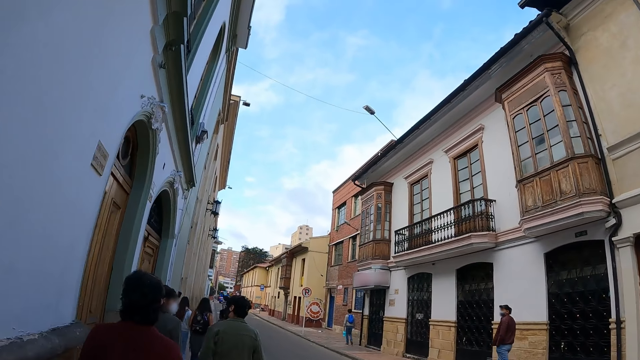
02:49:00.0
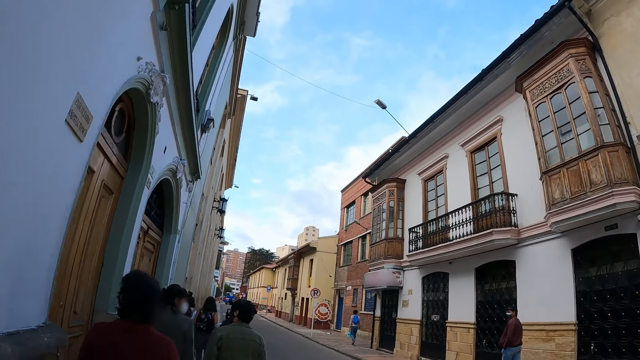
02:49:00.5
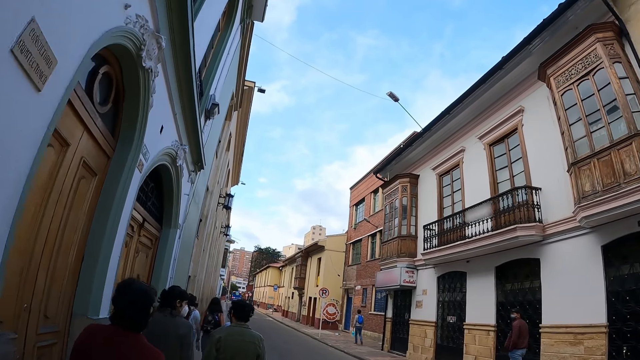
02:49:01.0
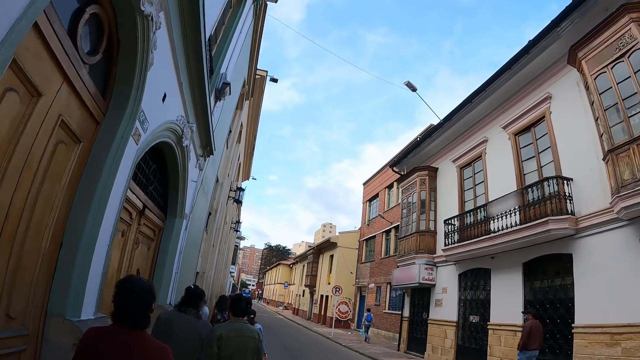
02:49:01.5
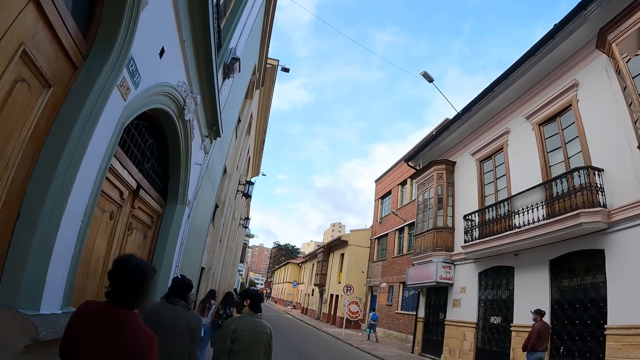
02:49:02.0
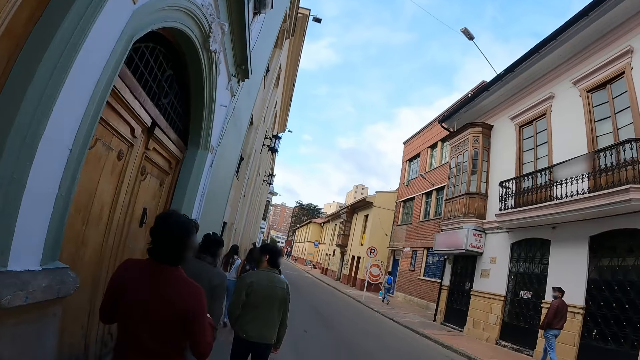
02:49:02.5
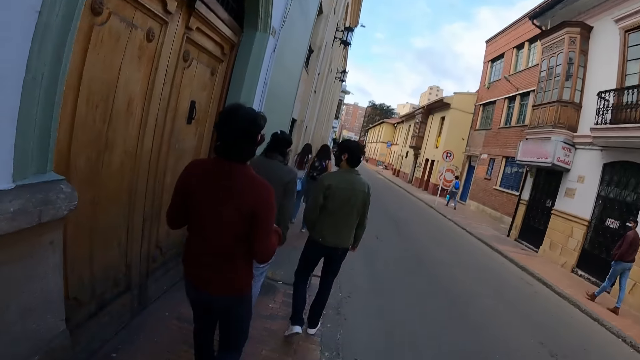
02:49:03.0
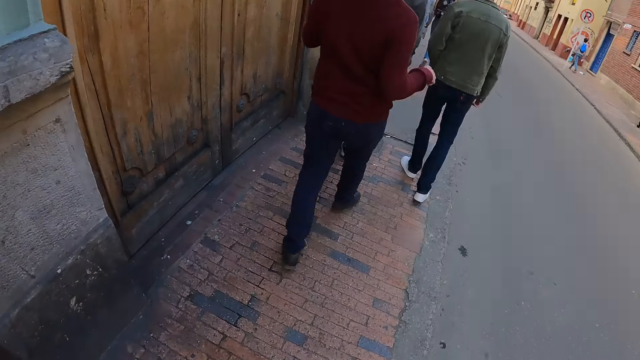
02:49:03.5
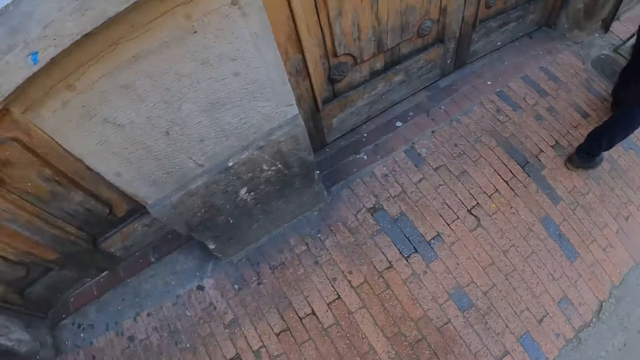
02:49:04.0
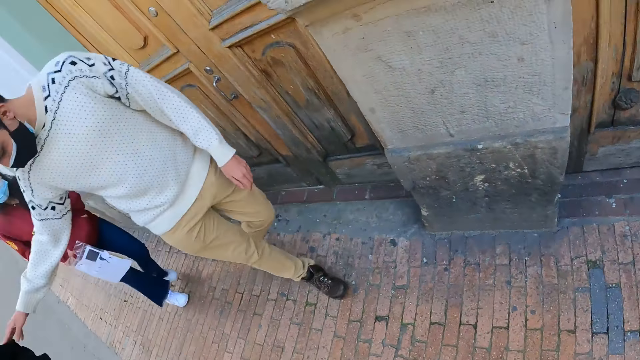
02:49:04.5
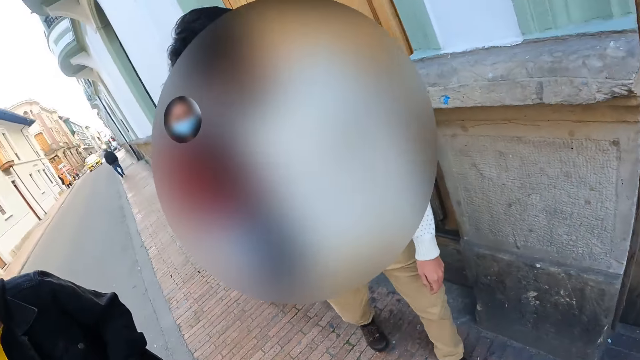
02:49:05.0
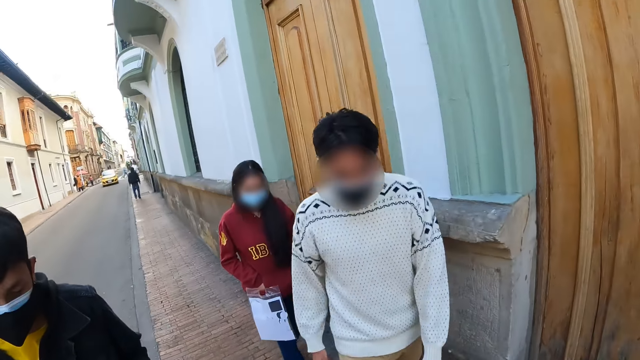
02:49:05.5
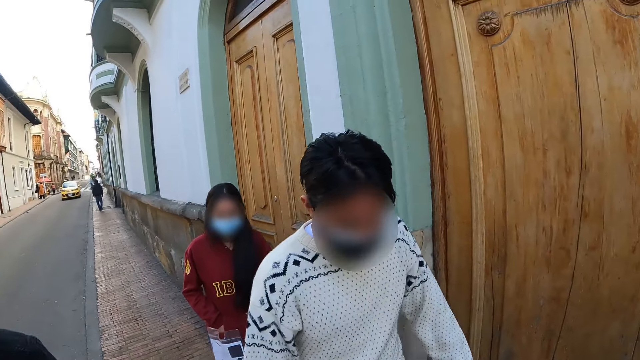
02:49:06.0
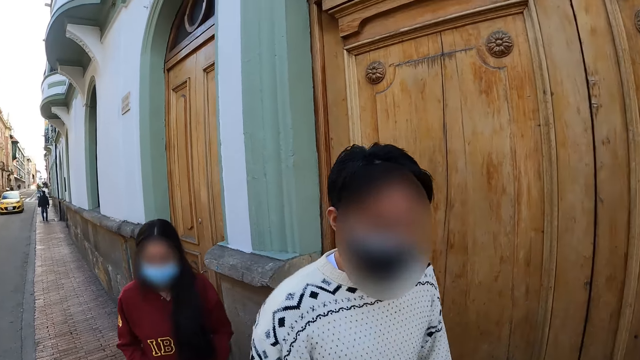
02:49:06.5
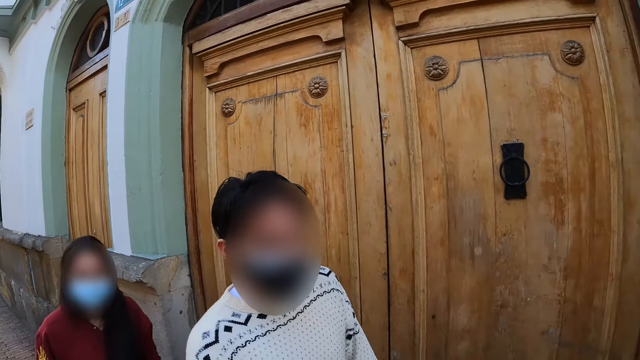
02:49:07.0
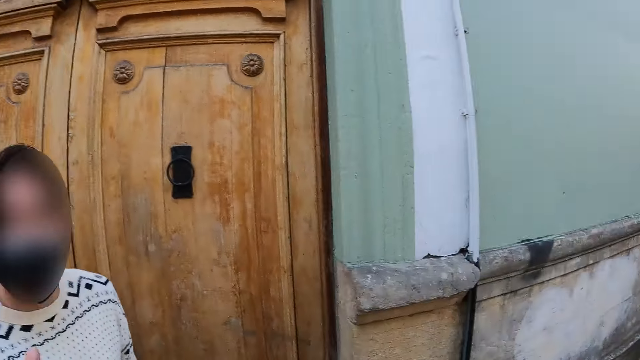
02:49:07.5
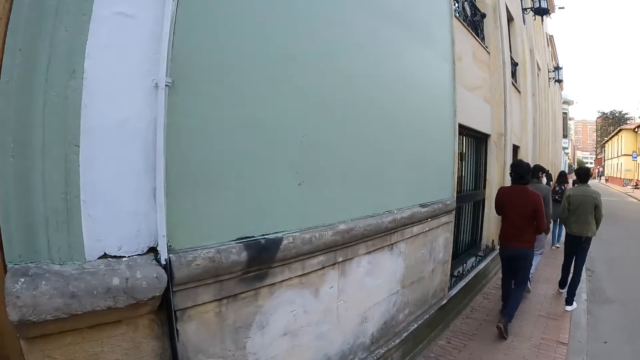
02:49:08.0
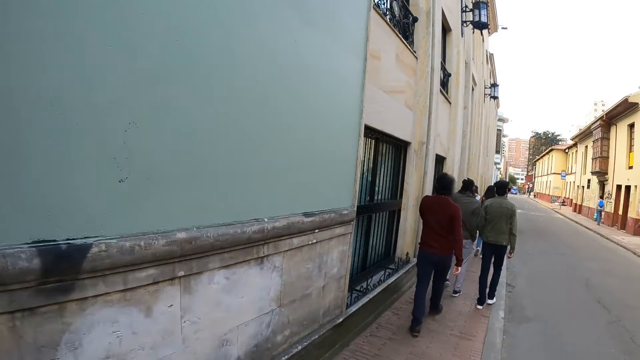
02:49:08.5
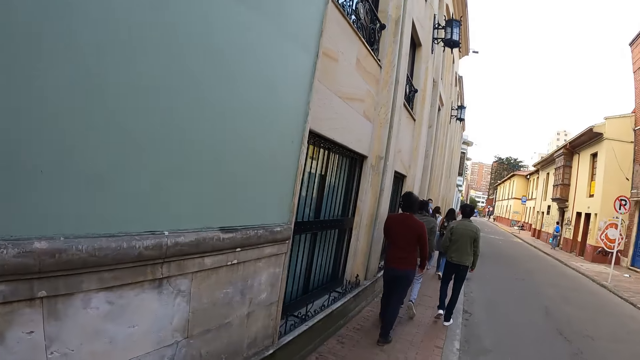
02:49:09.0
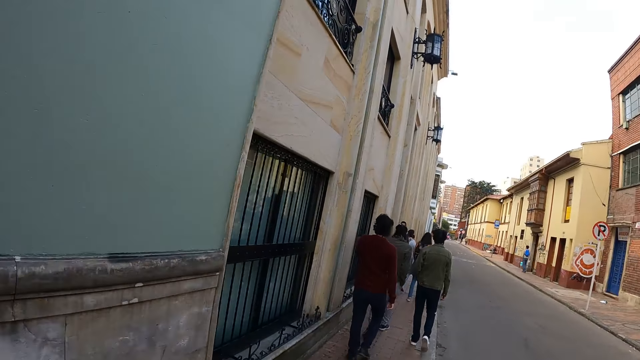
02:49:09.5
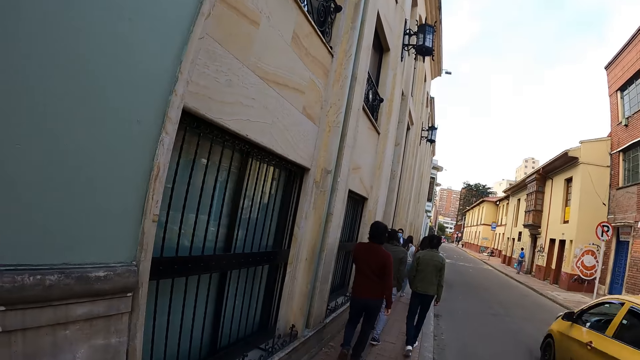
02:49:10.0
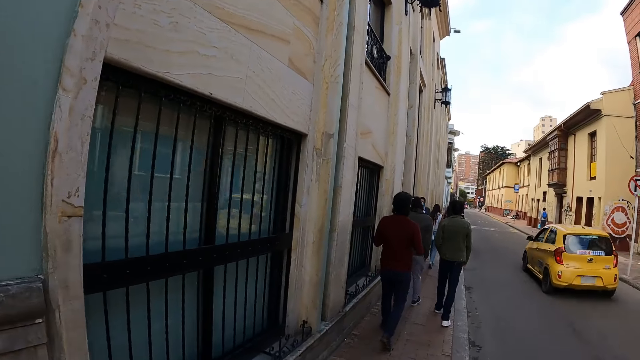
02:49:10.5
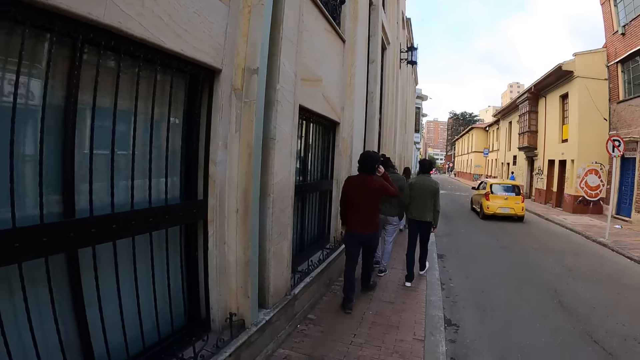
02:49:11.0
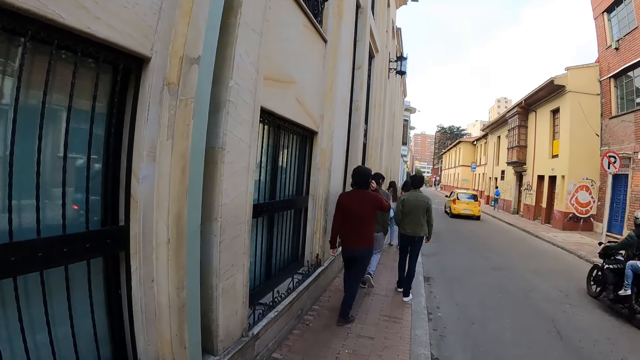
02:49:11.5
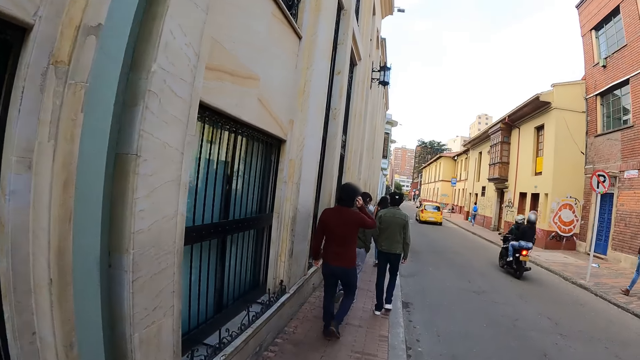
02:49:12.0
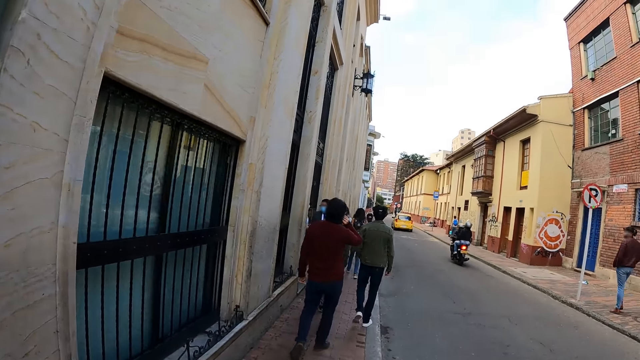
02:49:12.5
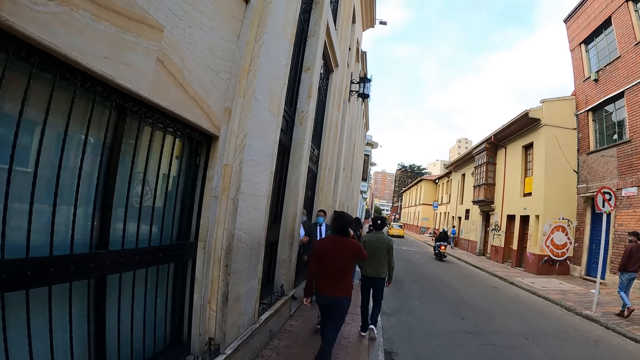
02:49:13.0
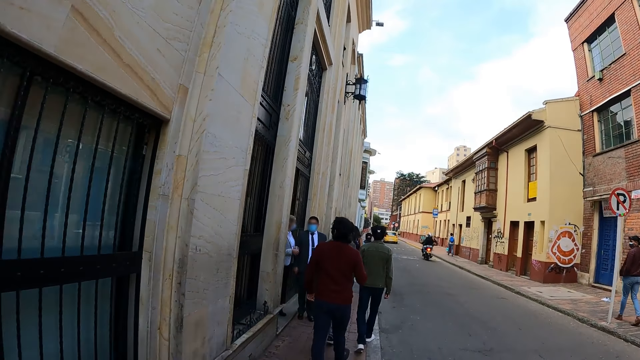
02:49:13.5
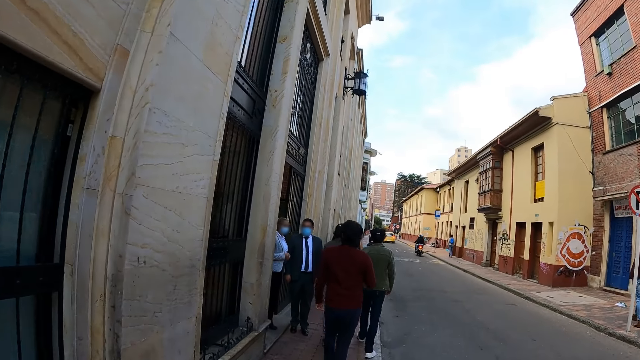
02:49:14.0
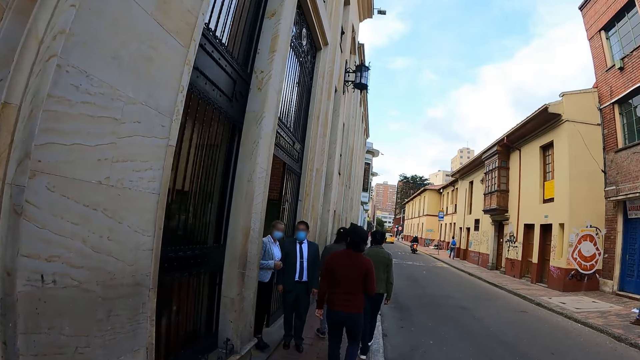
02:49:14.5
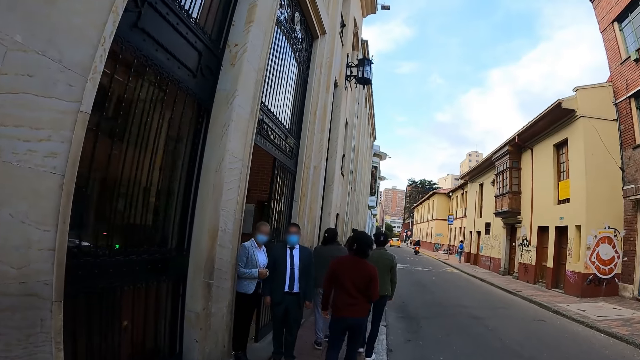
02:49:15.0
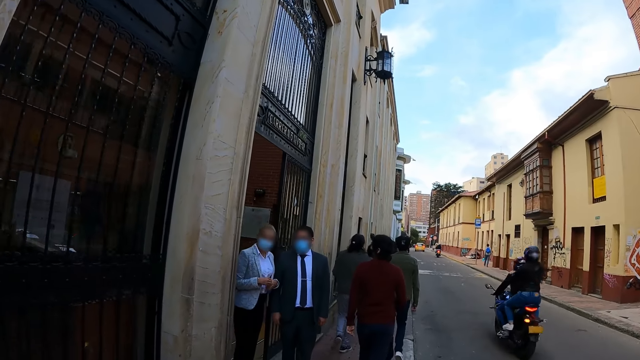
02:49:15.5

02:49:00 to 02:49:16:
The camera wearer walks. They look down. They interact with a man. They walk.

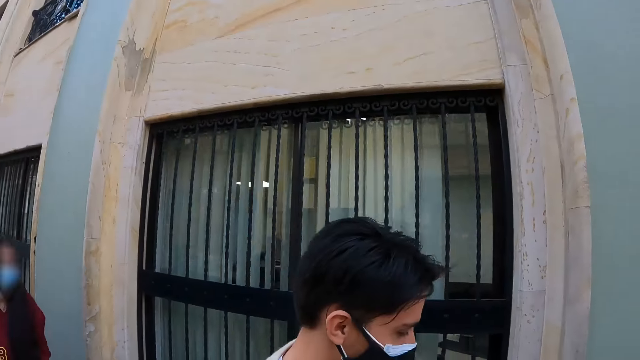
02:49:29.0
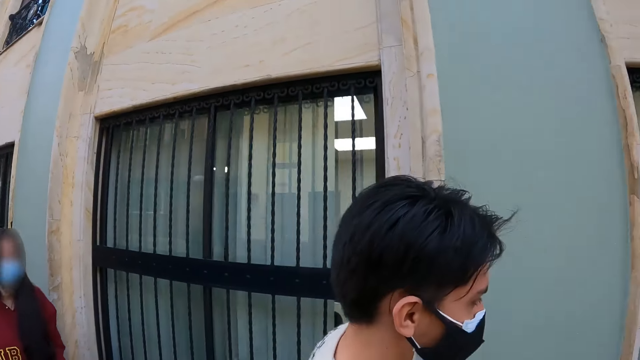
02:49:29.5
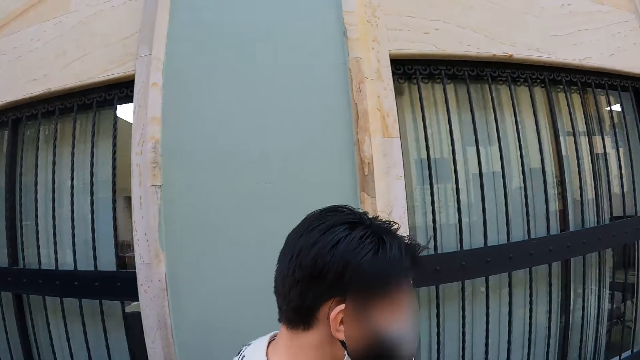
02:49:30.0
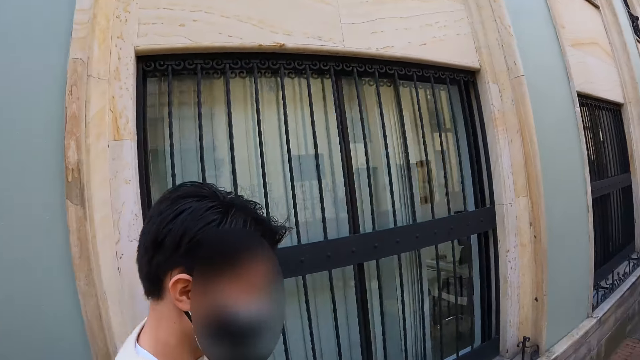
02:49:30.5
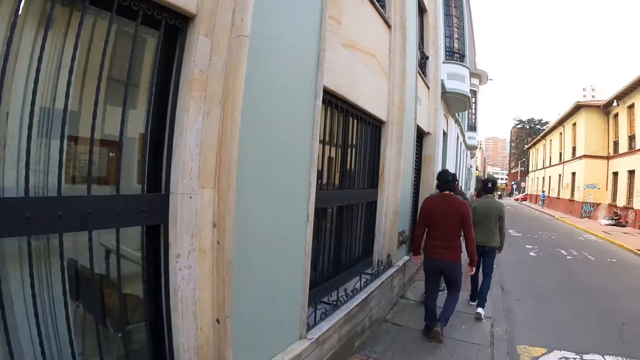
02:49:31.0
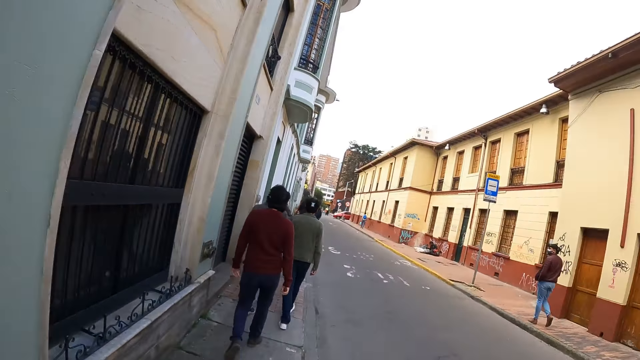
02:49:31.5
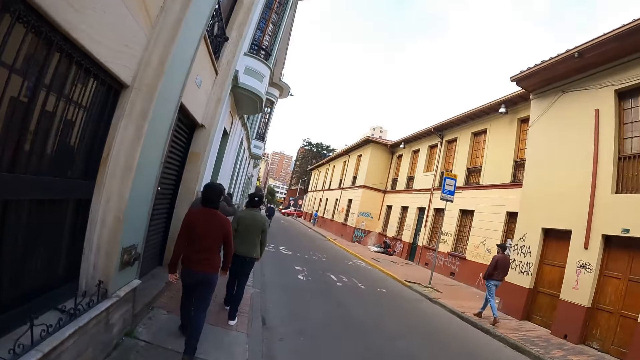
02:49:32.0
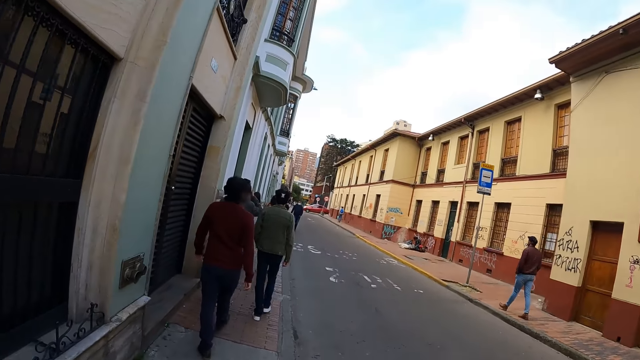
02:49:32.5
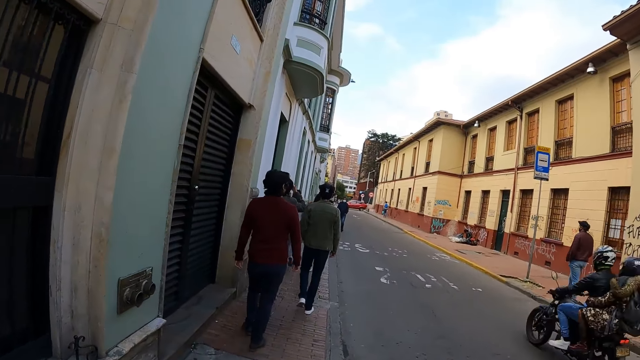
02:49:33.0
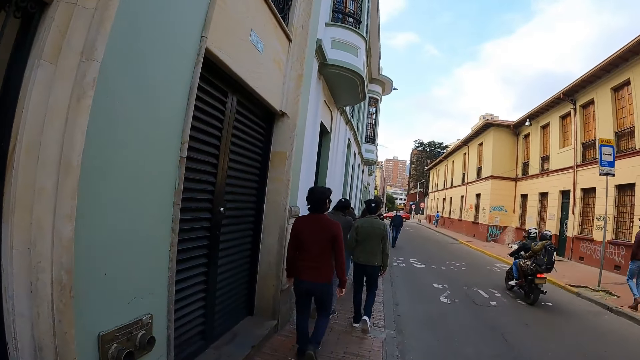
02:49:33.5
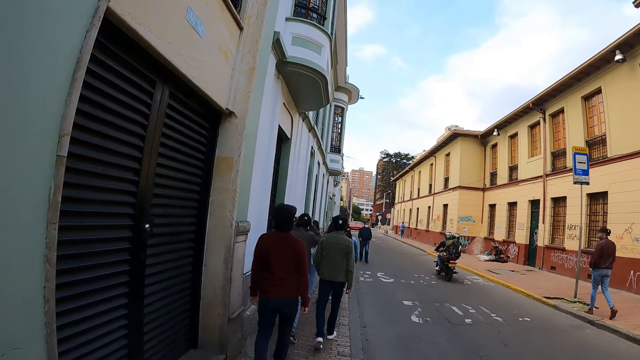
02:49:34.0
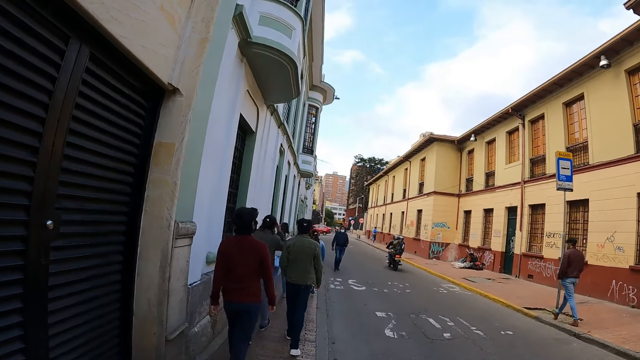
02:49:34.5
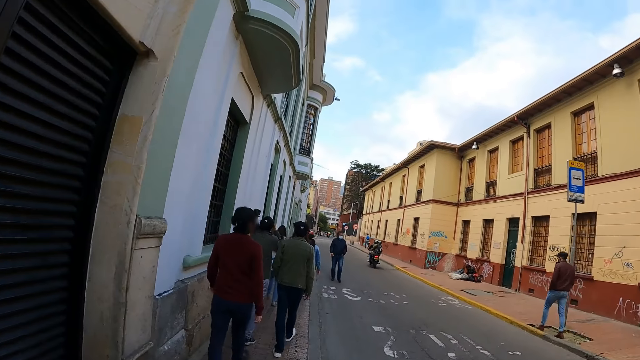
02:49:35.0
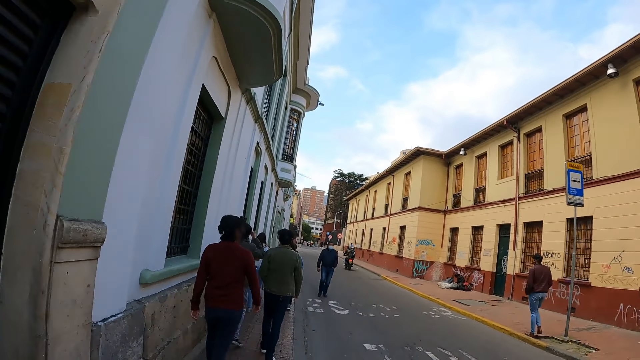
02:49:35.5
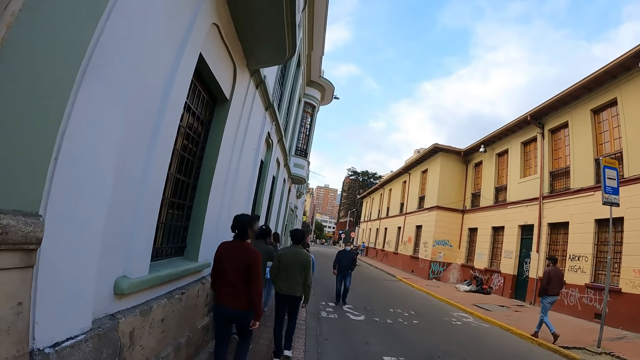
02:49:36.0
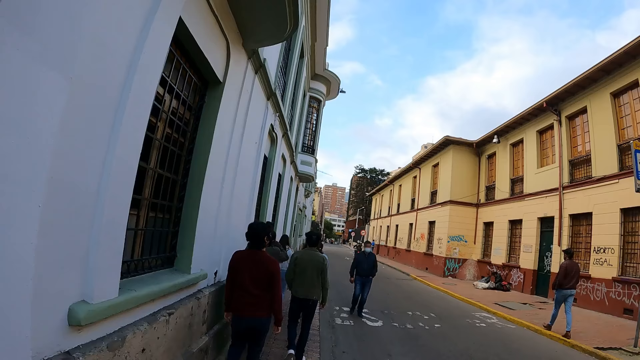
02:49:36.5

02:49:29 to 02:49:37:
The camera wearer interacts with a man. They walk.
